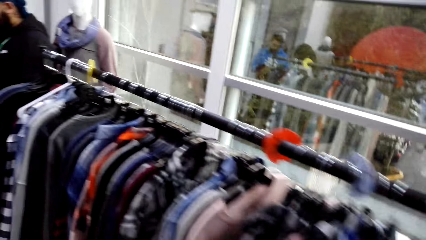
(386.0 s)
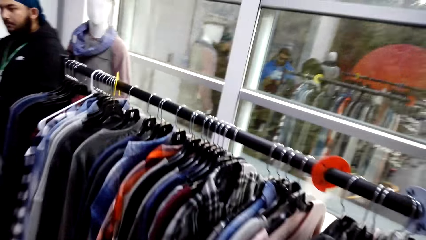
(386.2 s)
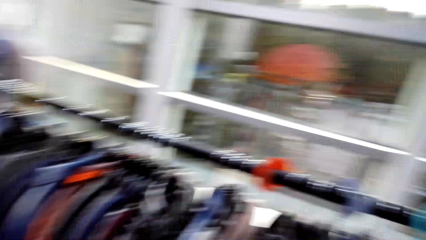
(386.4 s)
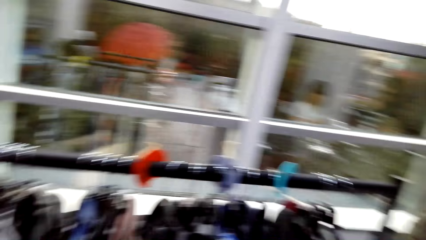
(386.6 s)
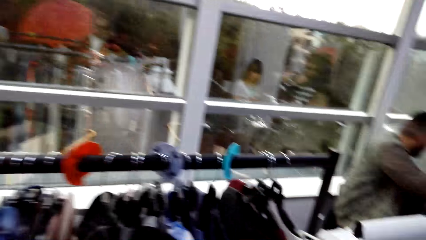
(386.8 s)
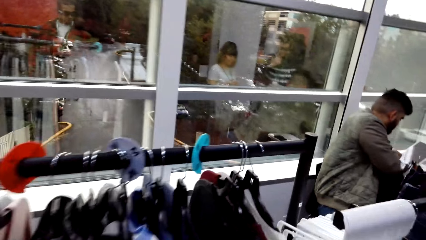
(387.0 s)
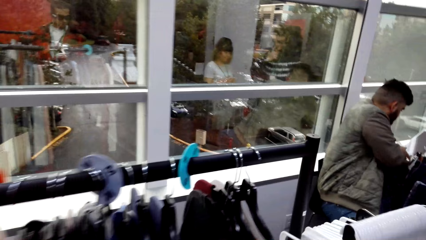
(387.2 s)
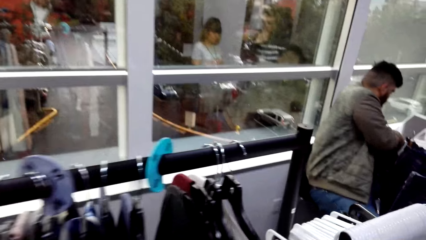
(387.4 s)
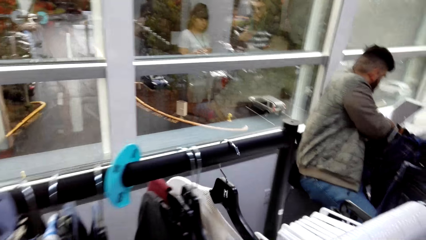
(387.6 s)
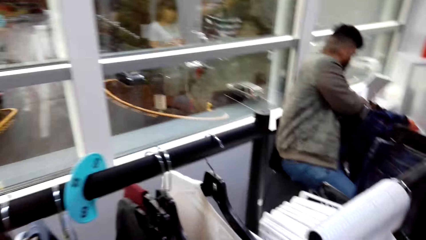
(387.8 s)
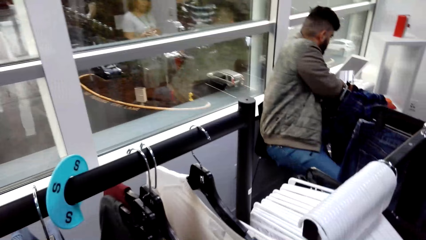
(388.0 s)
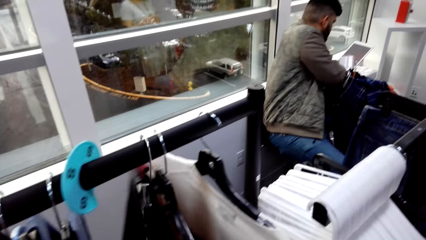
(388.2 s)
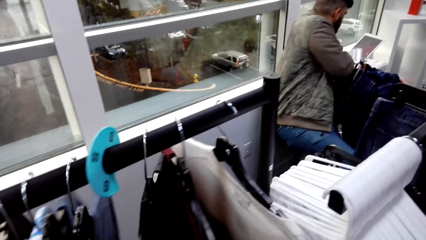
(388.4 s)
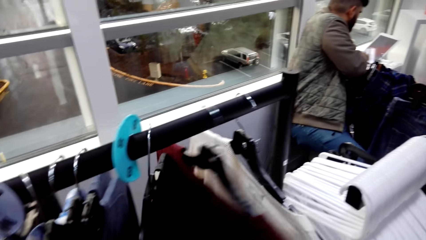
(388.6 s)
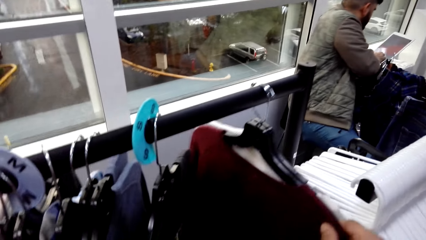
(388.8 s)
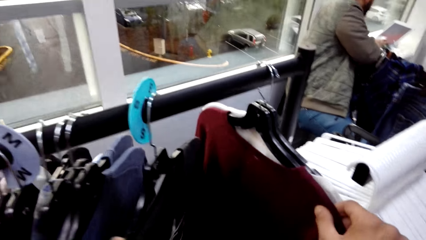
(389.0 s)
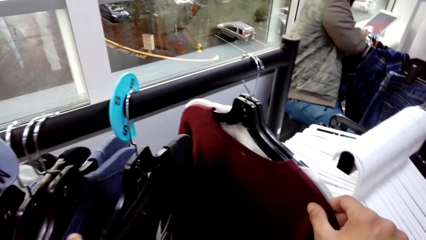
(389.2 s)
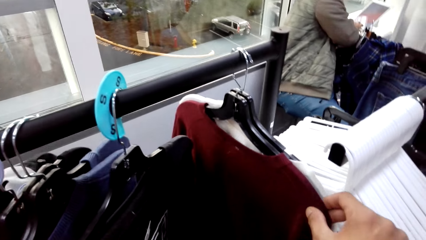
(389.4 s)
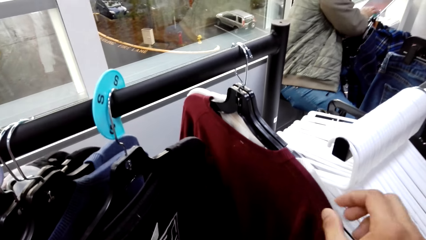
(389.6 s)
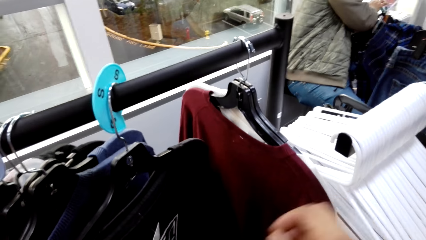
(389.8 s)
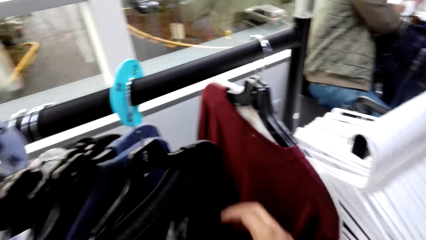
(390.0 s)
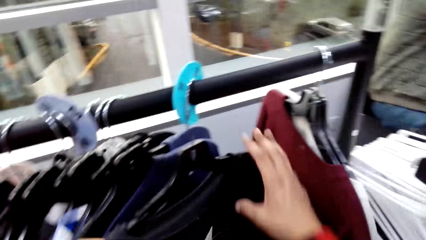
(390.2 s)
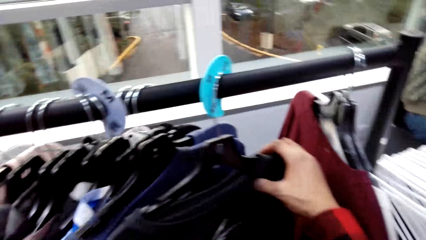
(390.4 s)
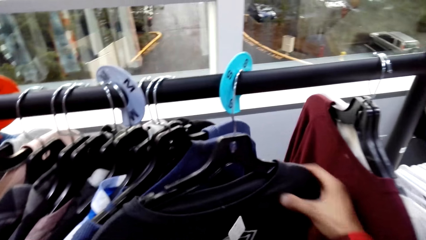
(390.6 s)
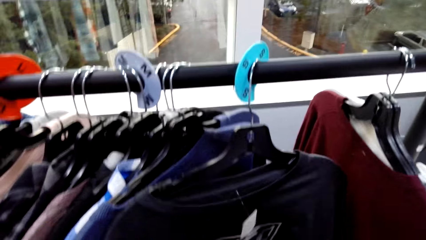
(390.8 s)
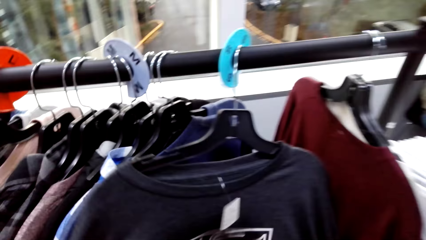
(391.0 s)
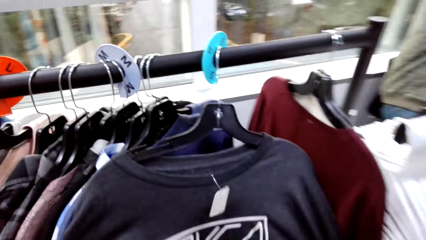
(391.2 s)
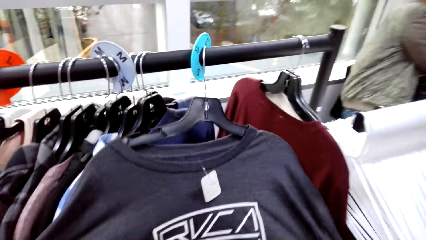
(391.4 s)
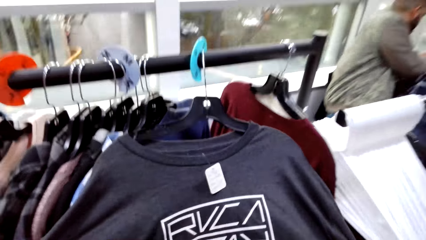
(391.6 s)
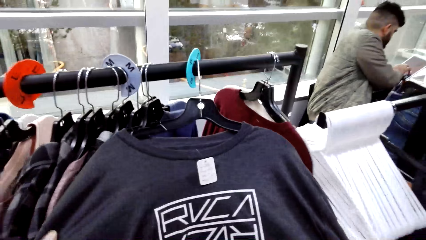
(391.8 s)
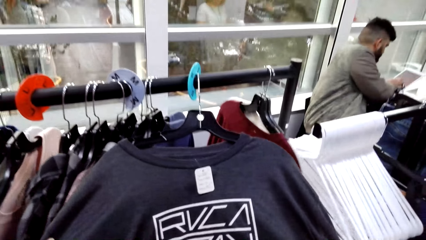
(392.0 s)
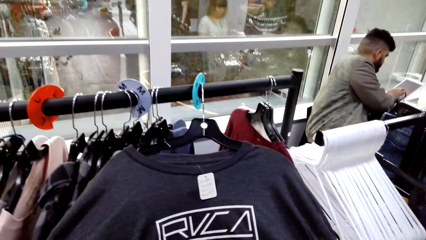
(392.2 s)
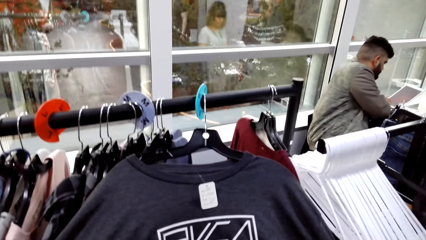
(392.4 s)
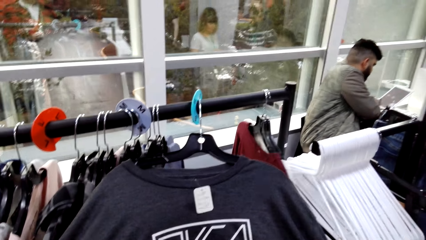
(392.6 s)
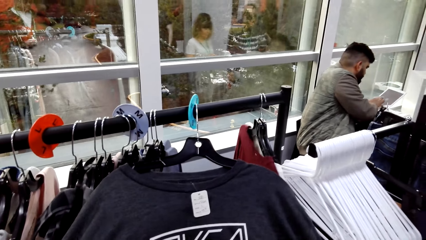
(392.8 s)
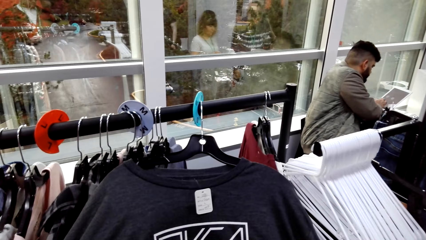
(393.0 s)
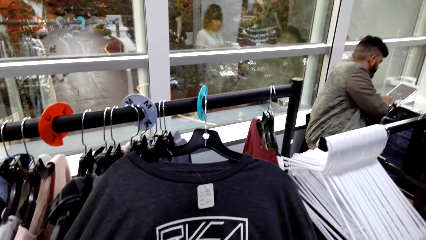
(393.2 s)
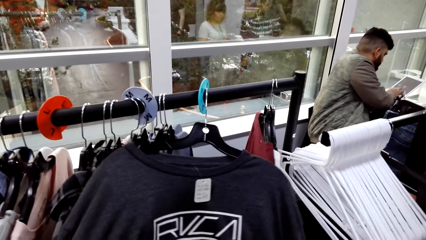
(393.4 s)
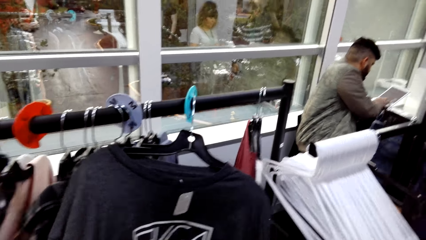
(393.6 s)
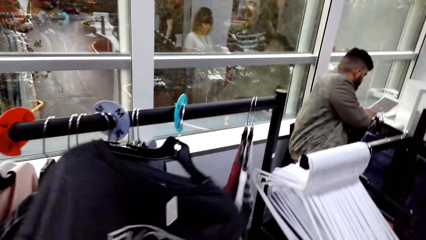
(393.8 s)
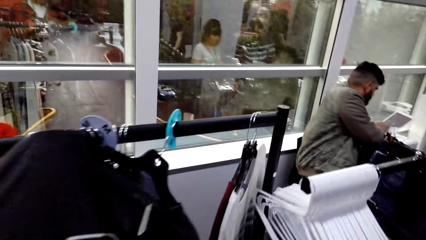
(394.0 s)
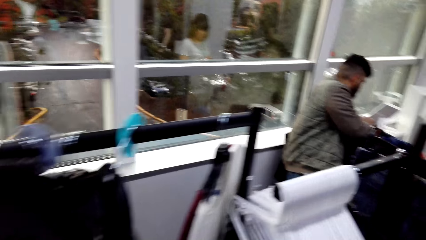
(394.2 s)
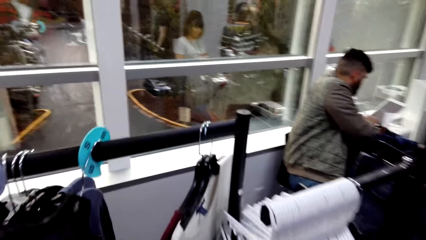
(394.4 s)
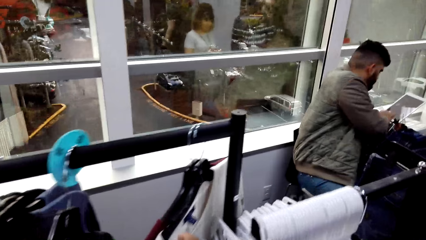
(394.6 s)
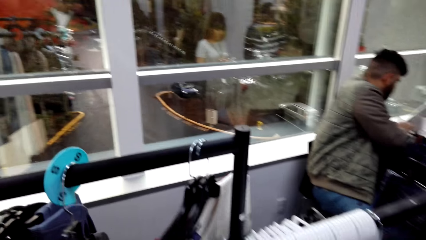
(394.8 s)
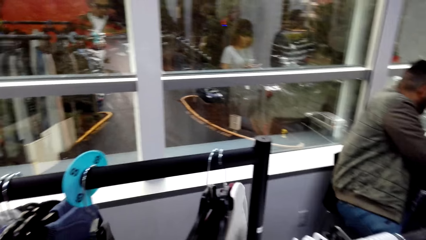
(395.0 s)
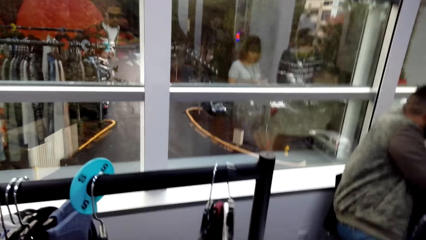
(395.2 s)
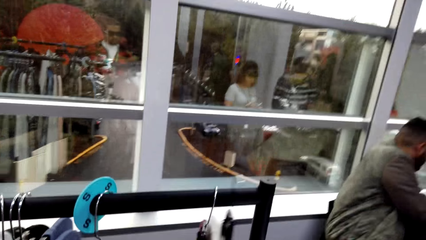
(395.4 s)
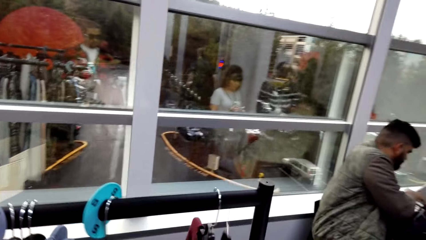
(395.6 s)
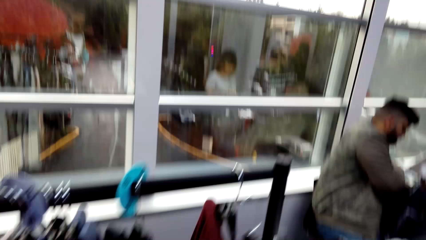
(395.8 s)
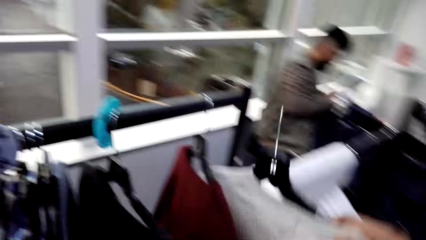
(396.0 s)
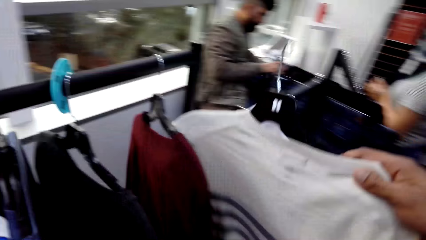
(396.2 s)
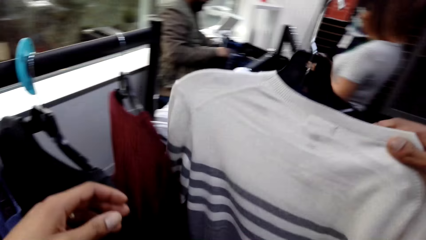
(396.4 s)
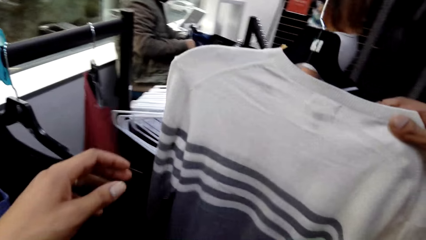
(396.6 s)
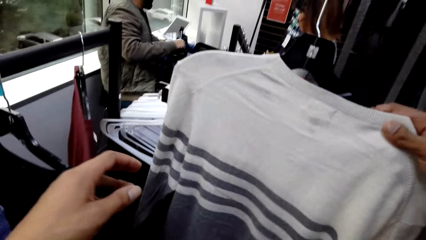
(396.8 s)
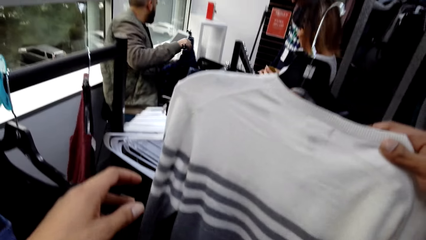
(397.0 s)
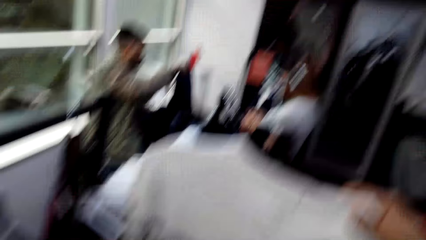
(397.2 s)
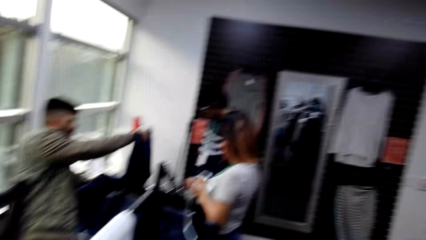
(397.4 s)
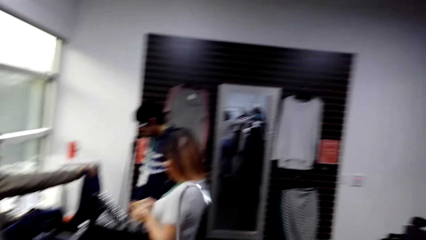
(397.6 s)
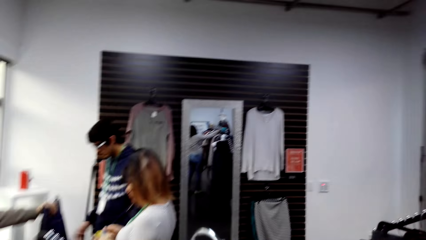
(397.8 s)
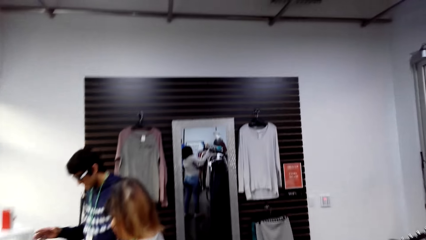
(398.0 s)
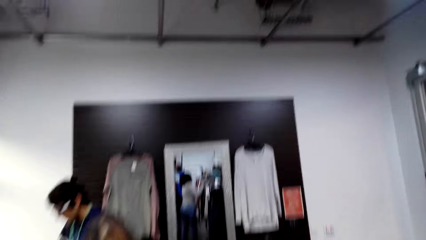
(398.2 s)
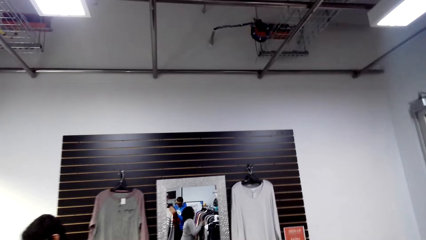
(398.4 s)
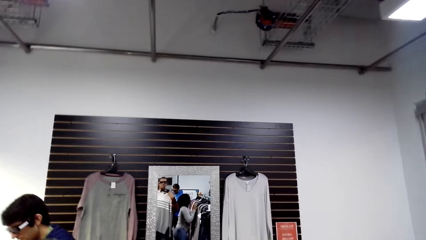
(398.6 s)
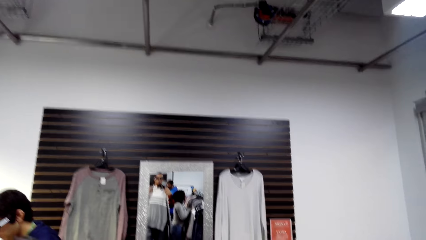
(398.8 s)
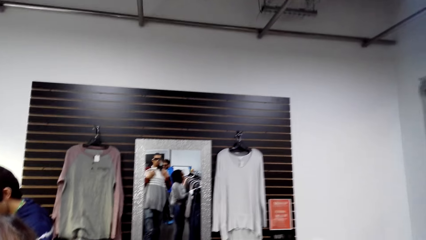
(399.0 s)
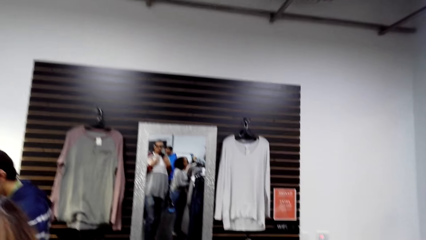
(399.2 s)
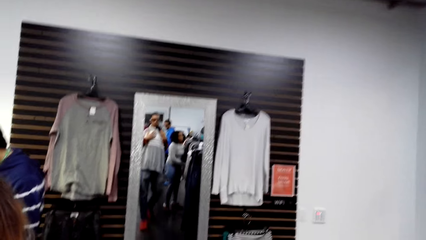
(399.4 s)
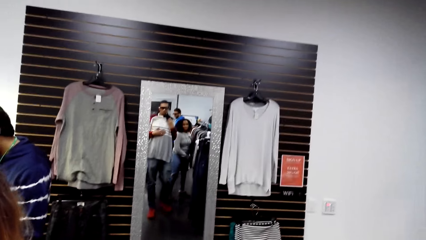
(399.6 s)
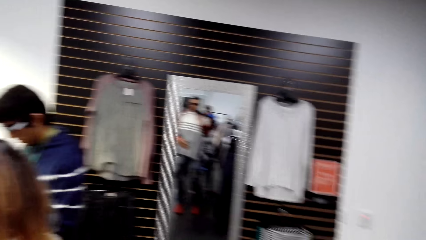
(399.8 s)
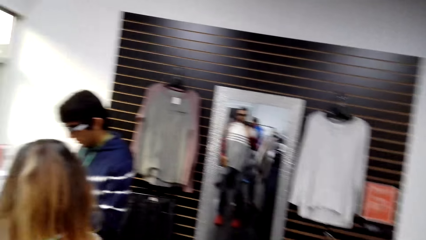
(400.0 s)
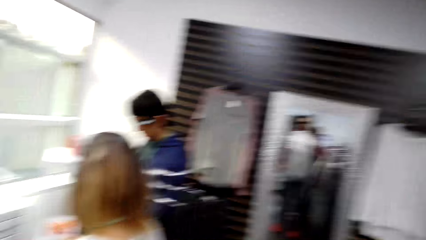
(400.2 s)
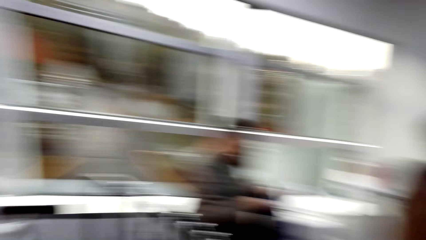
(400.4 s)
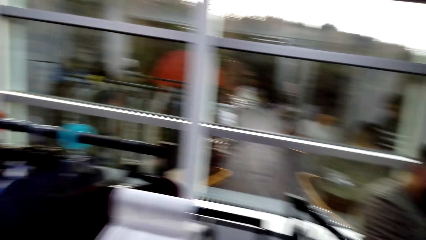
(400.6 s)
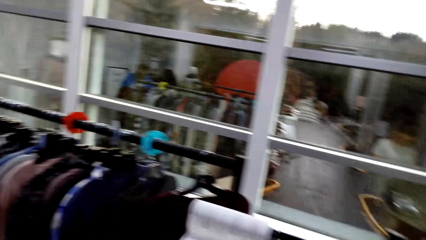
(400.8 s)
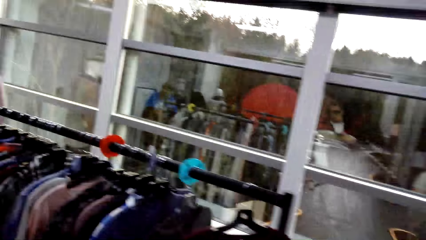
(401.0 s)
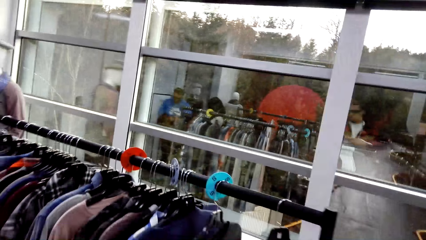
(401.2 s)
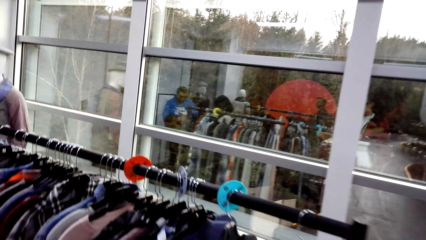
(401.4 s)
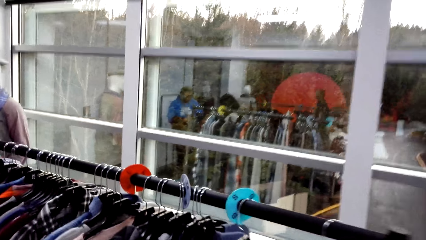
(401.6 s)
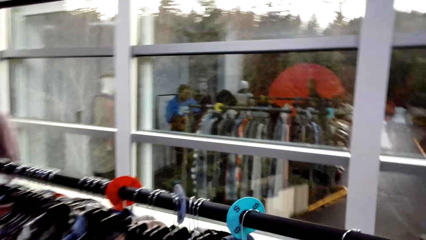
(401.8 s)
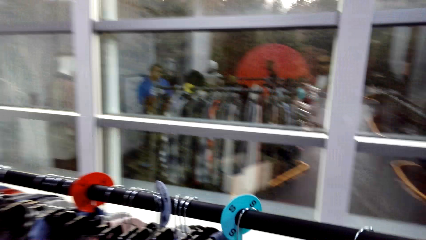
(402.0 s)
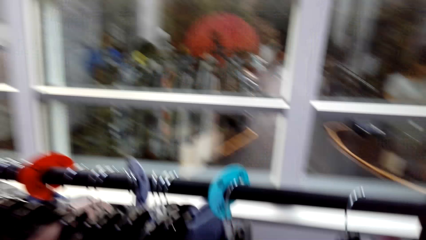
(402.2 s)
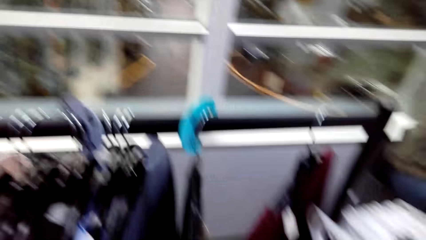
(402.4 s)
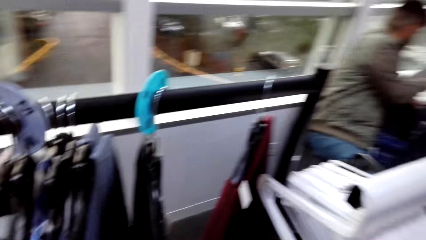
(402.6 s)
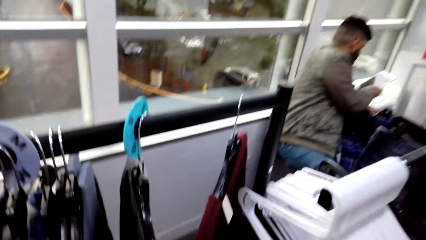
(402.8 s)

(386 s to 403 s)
The camera wearer inspects the clothes on the rack. They remove a t-shirt from the rack. They inspect the t-shirt. They move towards the mirror. They look in the mirror. They walk towards the rack.
